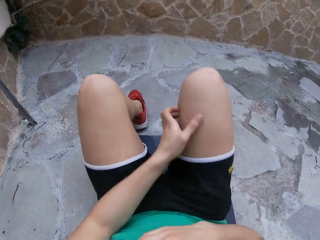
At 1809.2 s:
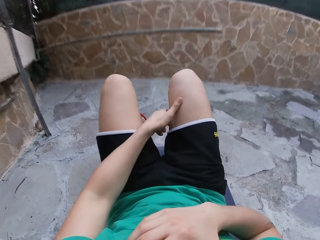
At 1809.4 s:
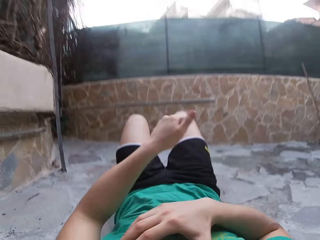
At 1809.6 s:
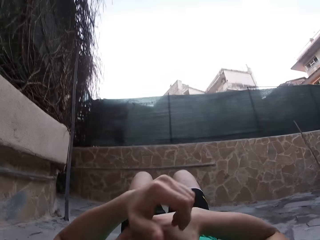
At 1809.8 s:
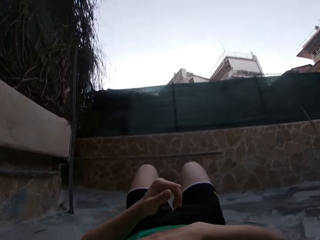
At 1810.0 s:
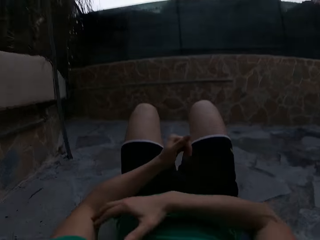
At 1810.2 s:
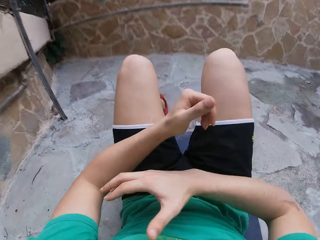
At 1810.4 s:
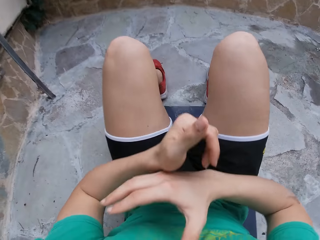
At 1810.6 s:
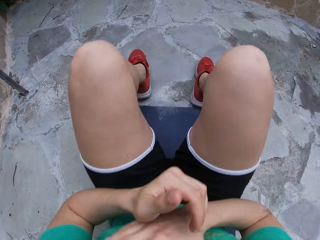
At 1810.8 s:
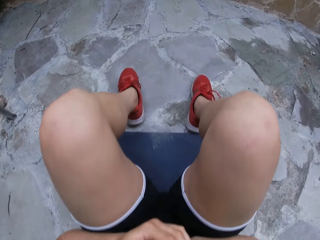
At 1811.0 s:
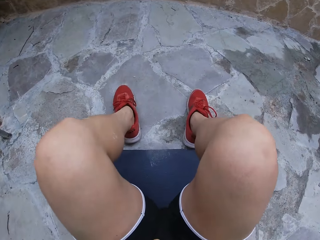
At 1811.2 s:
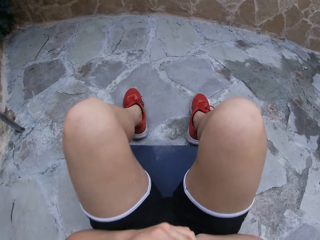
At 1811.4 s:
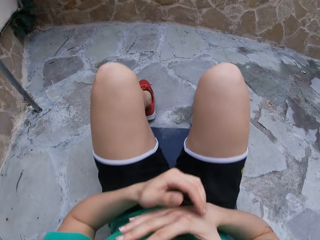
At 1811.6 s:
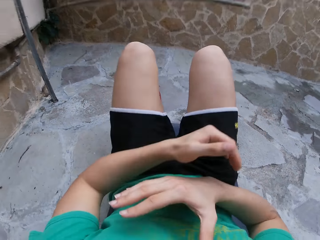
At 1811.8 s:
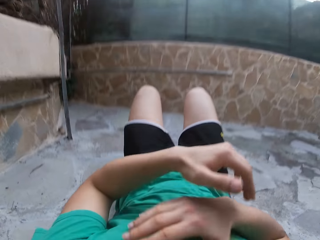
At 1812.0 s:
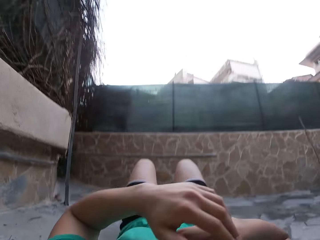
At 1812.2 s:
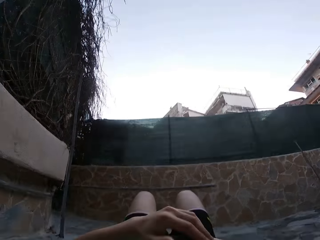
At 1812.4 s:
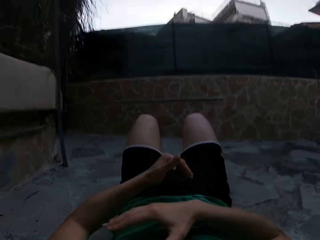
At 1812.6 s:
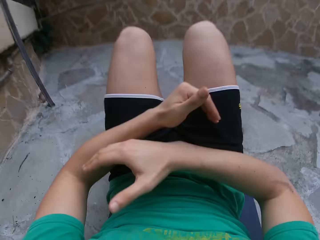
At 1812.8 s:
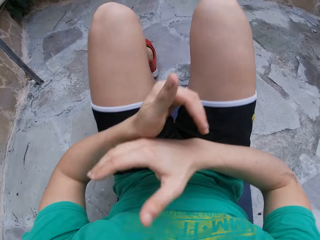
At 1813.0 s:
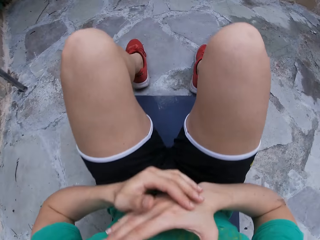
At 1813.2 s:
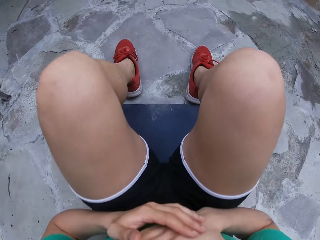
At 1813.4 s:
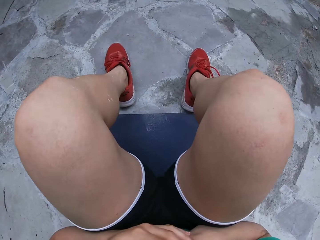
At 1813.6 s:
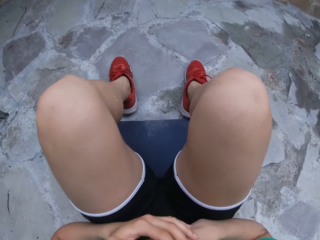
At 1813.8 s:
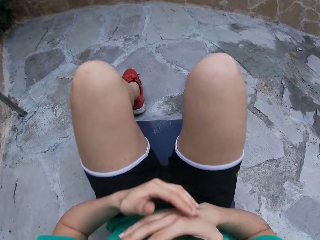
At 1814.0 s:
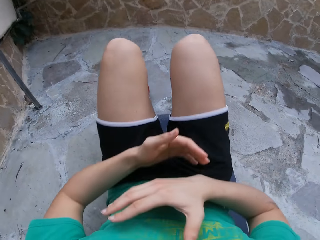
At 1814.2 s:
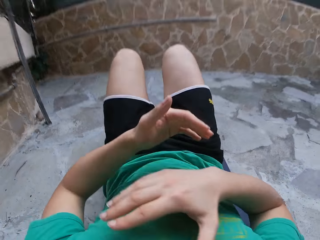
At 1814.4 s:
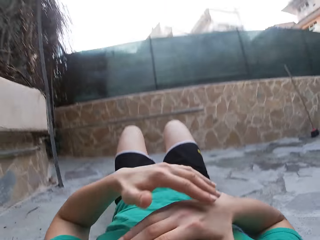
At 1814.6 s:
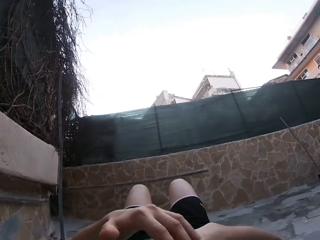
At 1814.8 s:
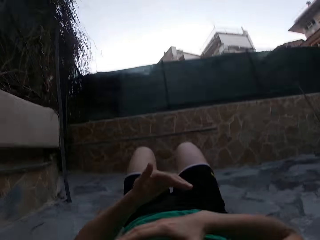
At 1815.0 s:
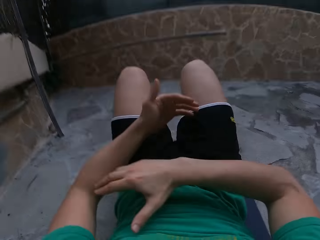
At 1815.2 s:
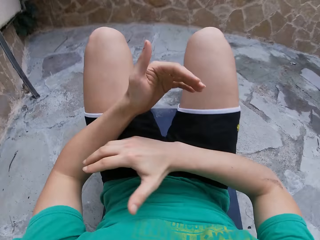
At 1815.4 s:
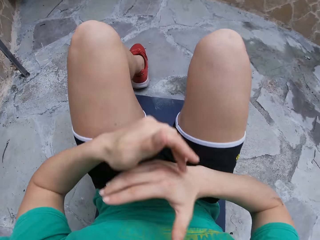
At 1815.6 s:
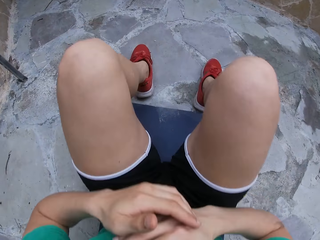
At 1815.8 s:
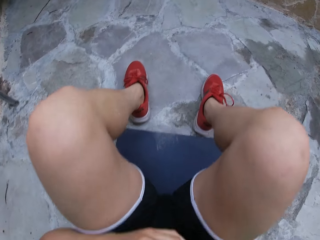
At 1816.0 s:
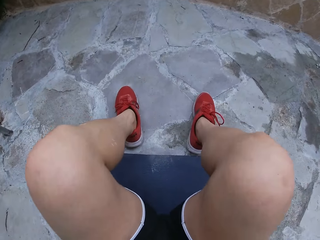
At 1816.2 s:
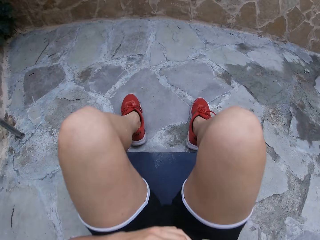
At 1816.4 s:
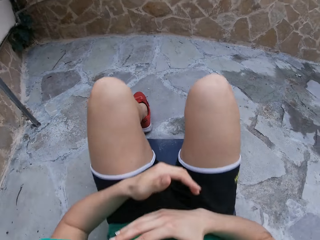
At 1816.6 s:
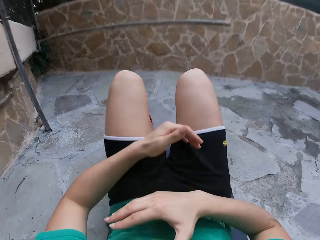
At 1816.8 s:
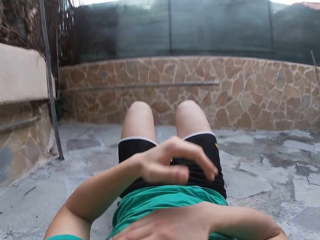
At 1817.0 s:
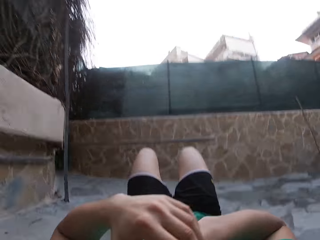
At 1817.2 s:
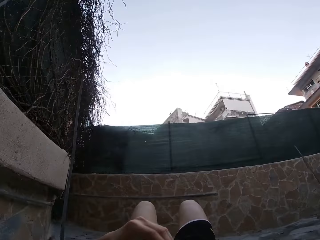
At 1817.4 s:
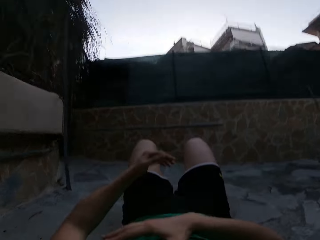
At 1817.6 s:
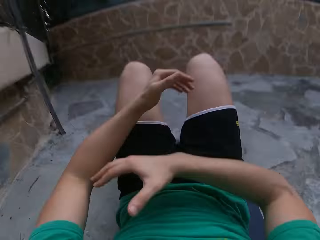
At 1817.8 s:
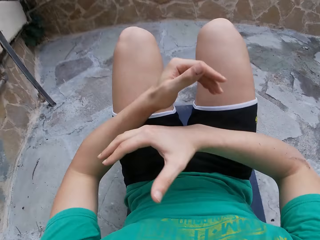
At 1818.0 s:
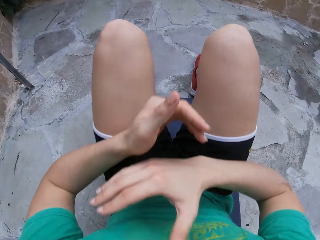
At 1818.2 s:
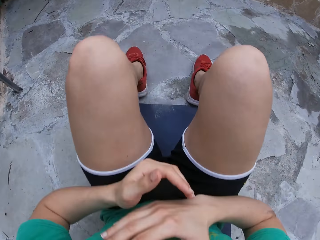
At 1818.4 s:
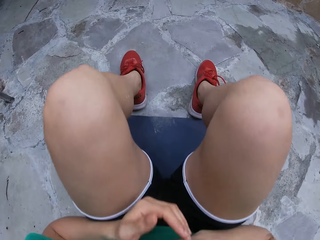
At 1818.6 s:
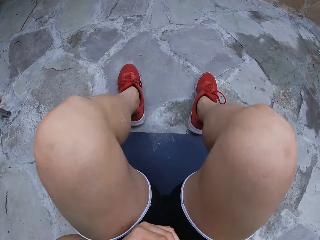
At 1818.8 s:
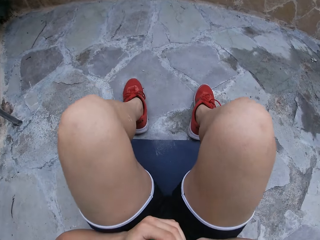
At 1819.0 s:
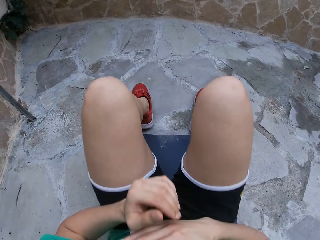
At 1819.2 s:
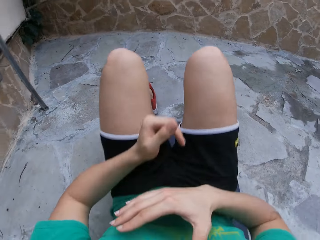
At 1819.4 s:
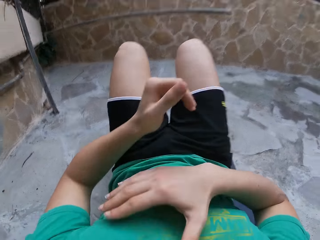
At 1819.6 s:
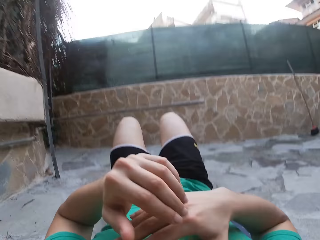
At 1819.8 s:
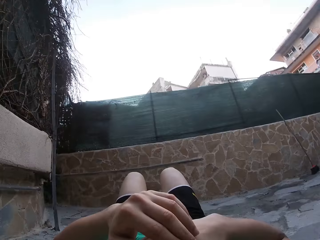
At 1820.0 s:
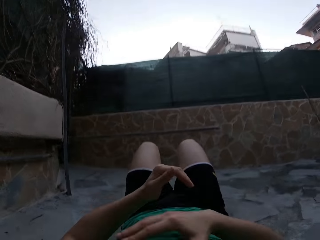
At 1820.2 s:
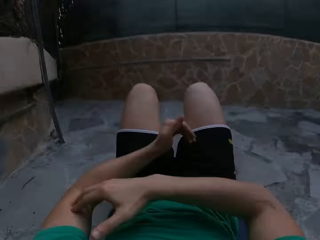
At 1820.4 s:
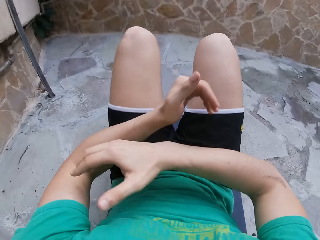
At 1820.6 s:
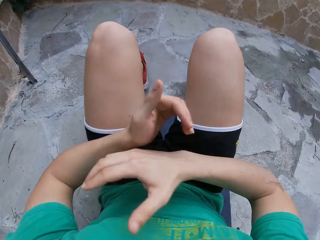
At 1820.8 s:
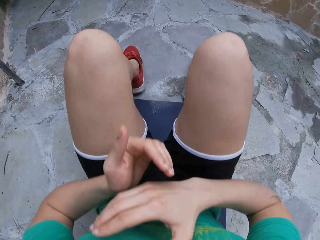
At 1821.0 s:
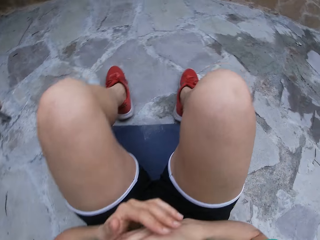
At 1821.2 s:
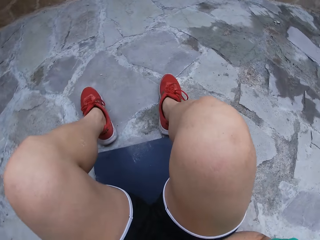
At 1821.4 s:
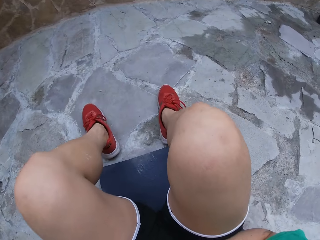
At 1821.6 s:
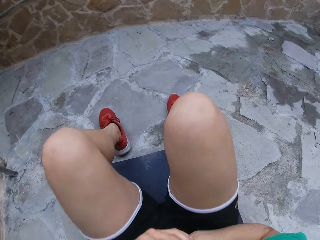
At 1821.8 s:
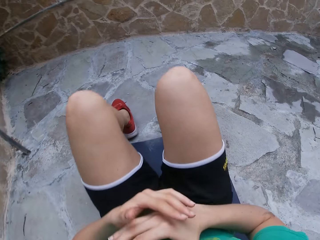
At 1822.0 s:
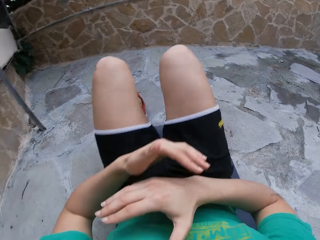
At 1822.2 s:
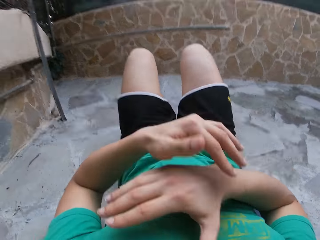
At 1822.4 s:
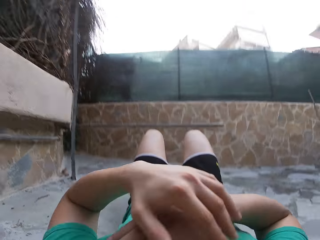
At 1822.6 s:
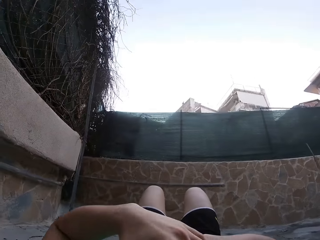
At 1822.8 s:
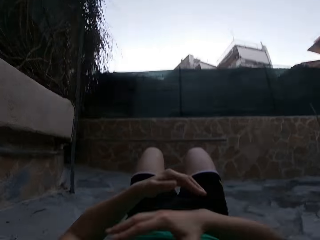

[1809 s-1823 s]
The camera wearer lowers the upper body. They lift the upper body. They lower the upper body. They lift the upper body. They lower the upper body. They lift the upper body. They lower the upper body. They lift the upper body. They lower the upper body. They lift the upper body. They lower the upper body.

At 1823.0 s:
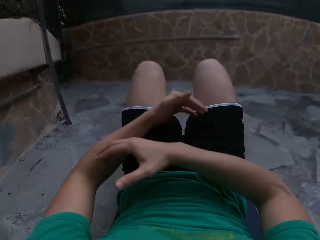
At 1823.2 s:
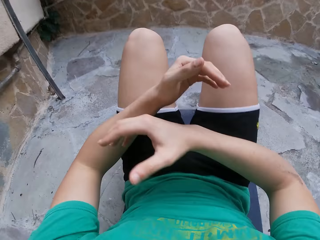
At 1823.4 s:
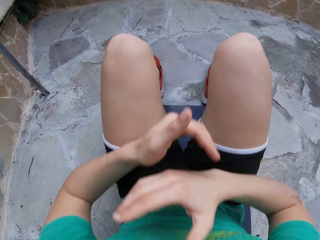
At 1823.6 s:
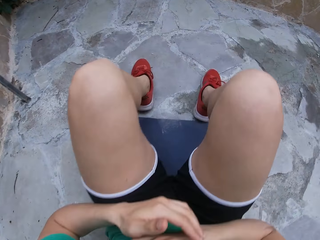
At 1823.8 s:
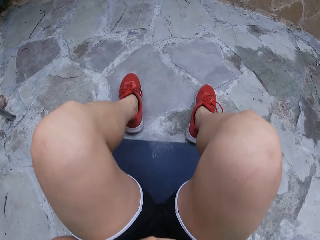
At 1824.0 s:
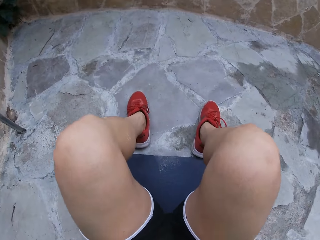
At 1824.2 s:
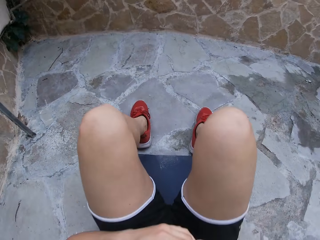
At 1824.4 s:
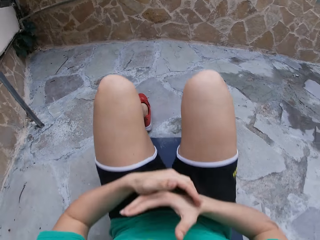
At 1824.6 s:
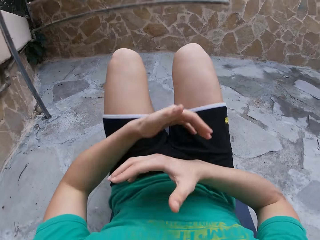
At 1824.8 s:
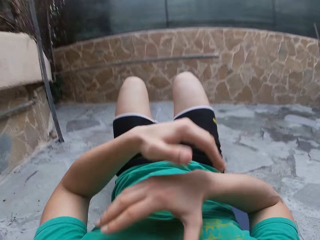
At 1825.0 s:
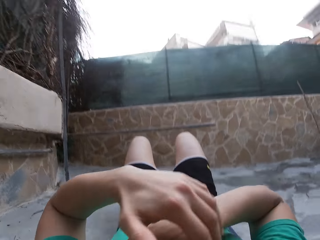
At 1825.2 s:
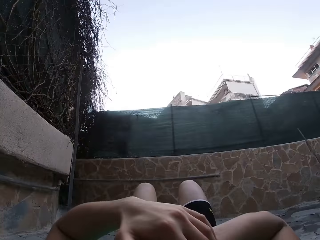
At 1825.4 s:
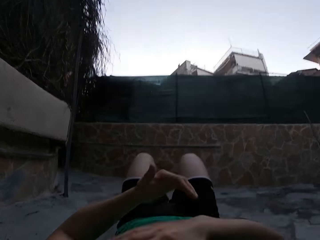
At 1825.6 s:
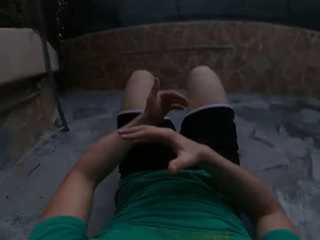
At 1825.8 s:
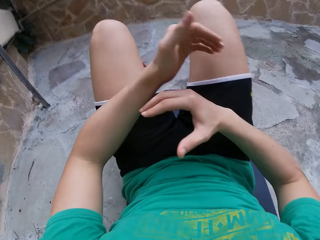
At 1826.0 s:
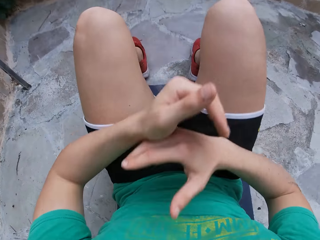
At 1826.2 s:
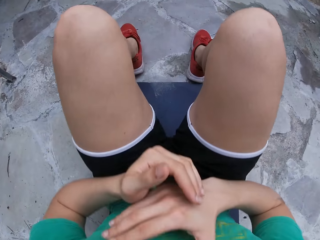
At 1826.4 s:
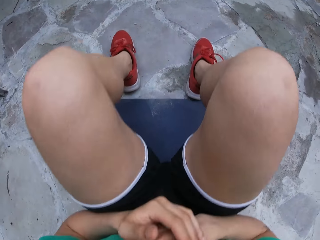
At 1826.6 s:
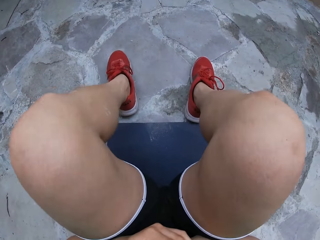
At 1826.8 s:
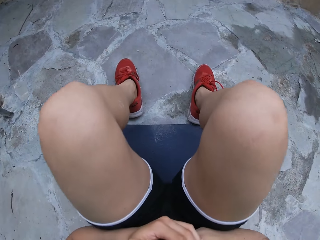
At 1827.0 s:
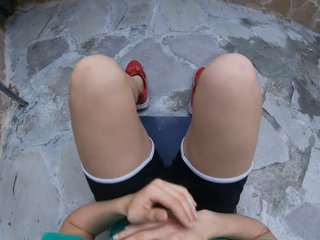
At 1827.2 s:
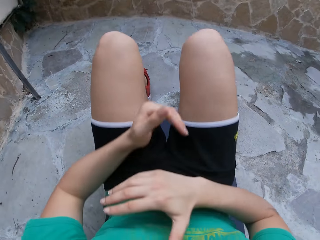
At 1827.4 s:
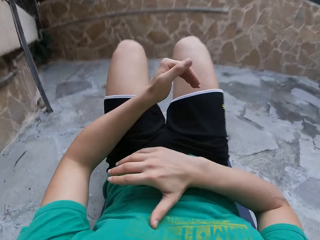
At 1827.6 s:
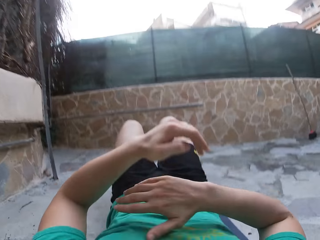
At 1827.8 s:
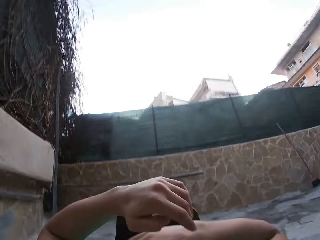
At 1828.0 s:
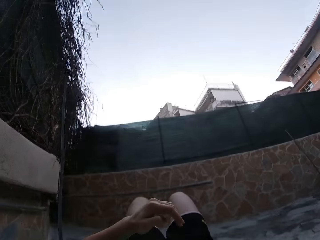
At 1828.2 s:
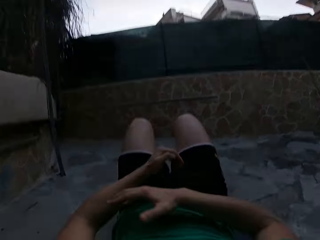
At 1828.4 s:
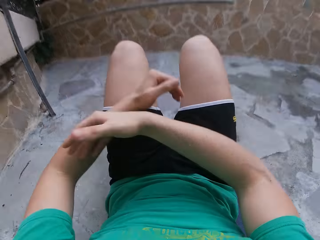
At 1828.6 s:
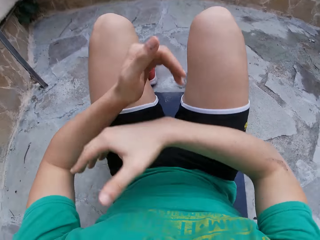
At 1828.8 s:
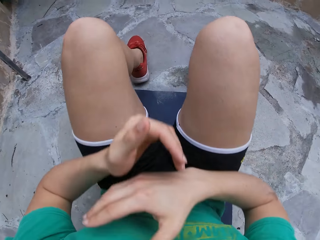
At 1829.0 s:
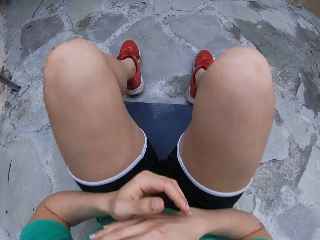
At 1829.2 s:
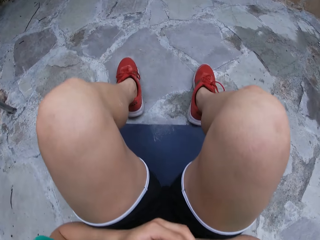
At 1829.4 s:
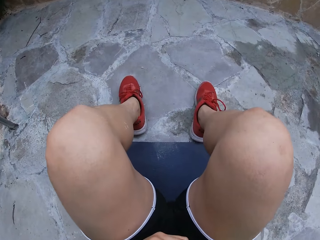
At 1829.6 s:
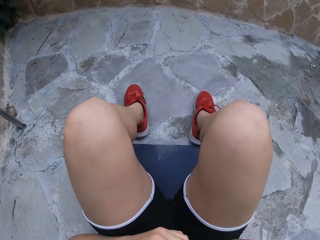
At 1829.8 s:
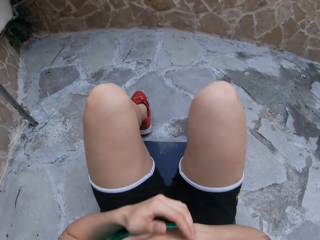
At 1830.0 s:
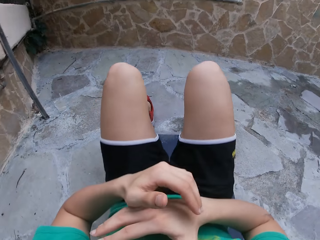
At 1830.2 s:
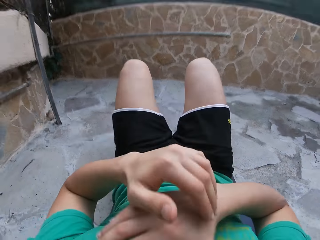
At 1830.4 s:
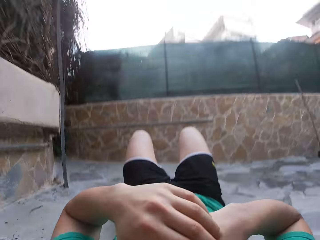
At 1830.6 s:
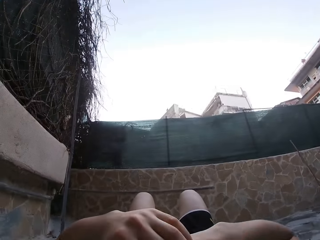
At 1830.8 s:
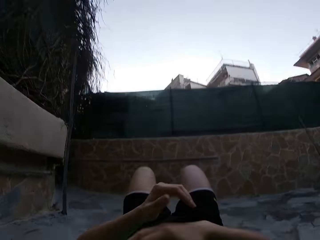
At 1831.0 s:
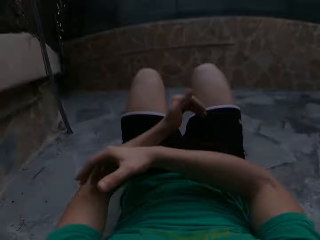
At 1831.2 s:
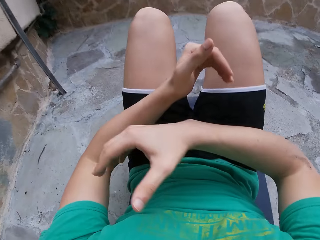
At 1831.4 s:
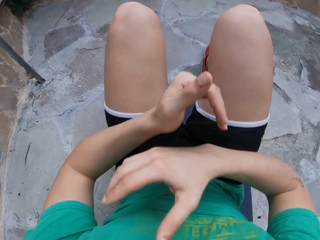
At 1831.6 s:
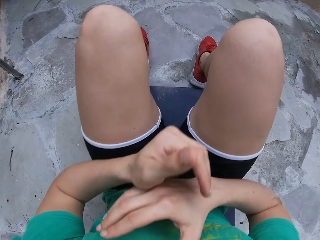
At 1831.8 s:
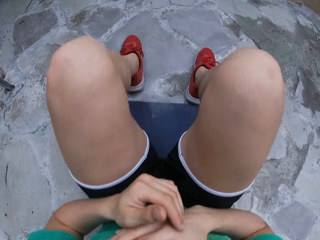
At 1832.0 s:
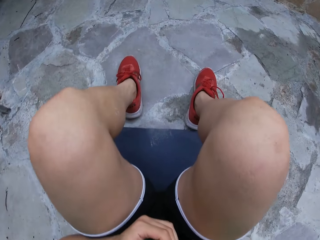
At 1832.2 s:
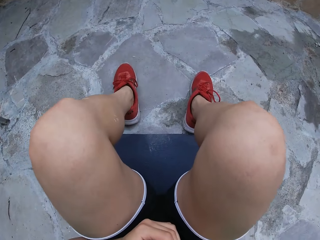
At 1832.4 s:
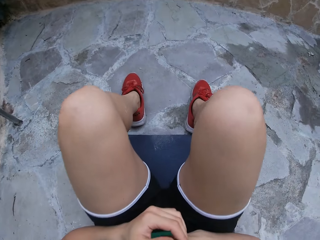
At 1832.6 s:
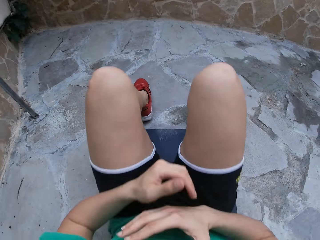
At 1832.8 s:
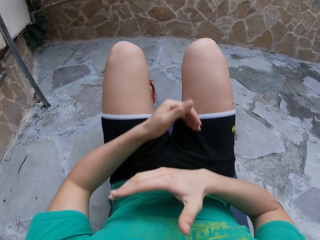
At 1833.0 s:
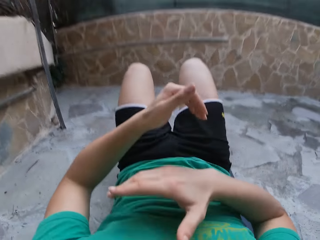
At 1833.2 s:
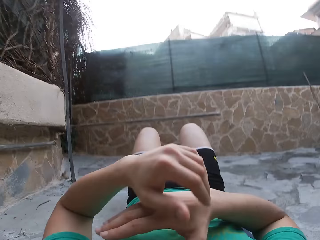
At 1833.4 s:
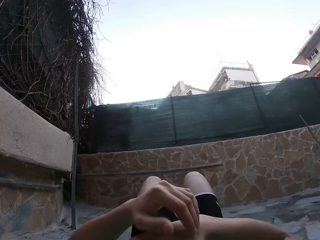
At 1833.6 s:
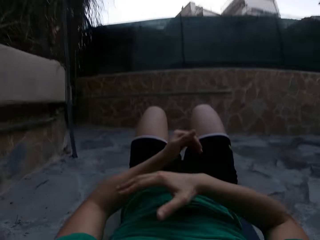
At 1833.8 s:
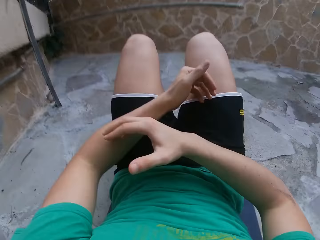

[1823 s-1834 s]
The camera wearer lifts the upper body. They lower the upper body. They lift the upper body. They lower the upper body. They lift the upper body. They lower the upper body. They lift the upper body. They lower the upper body. They lift the upper body.
